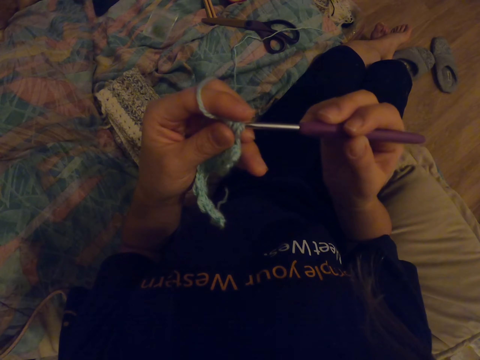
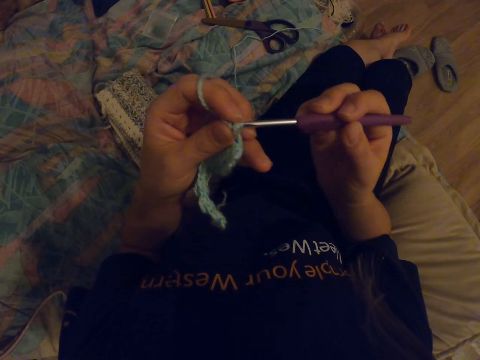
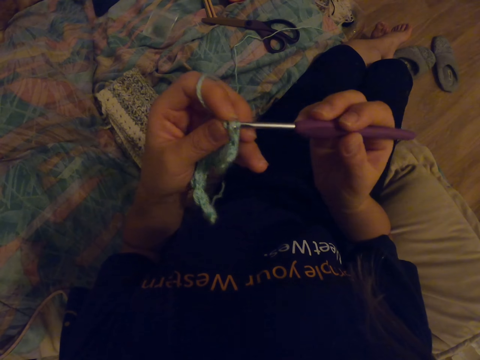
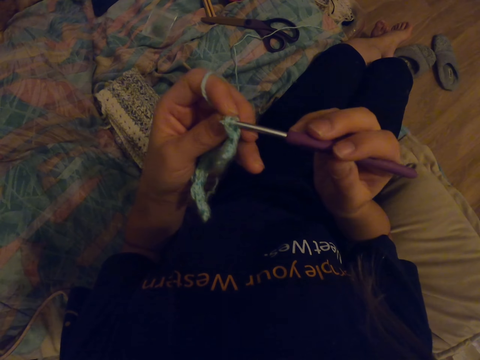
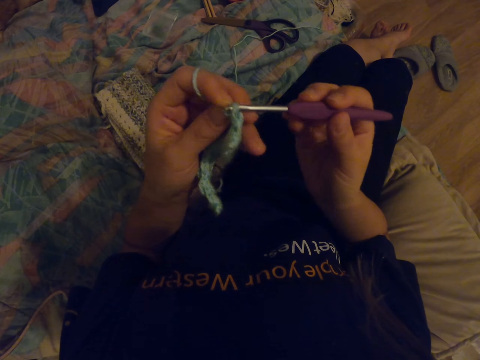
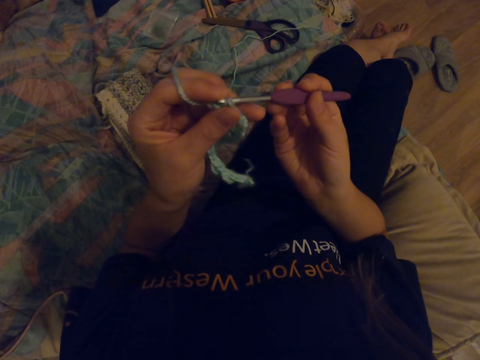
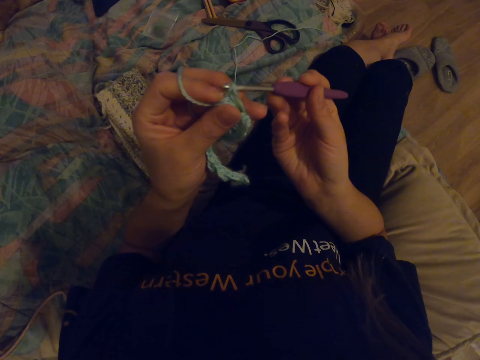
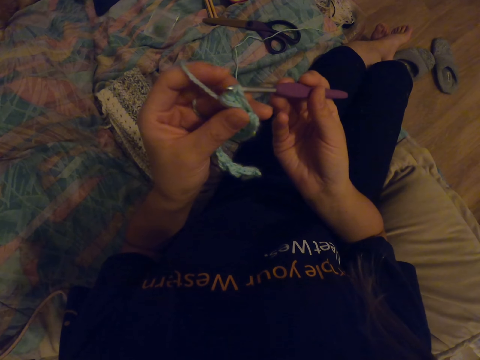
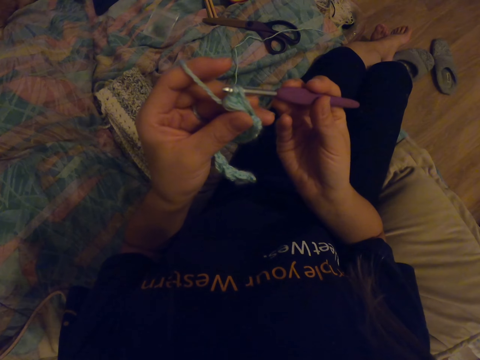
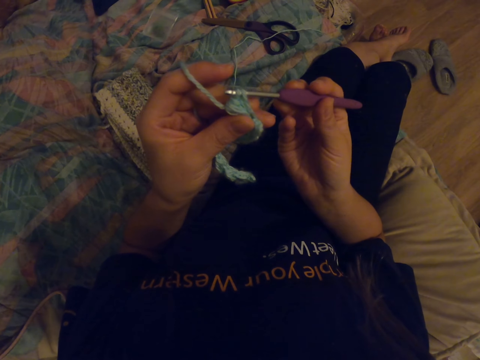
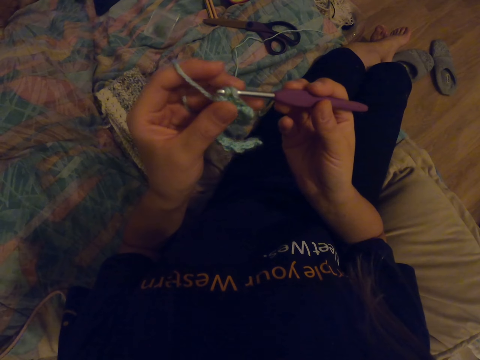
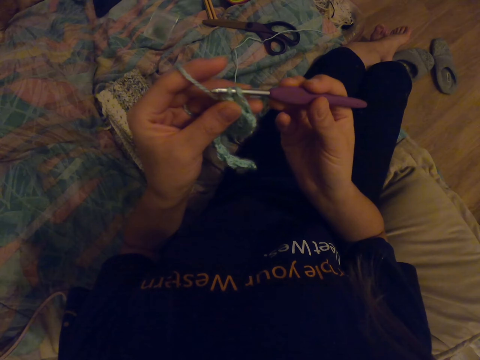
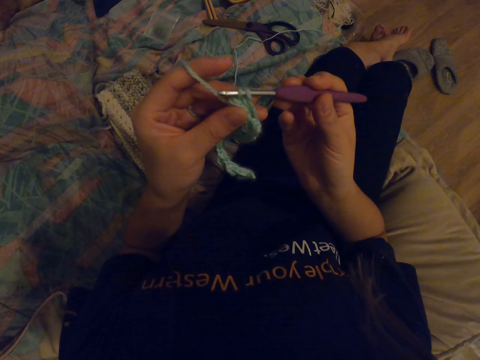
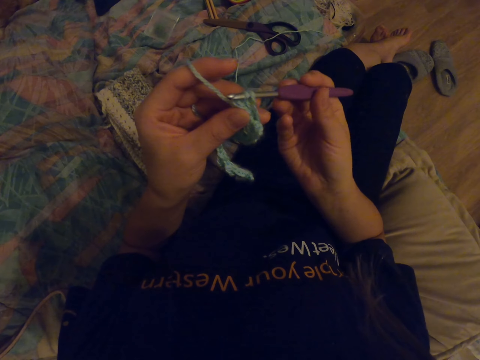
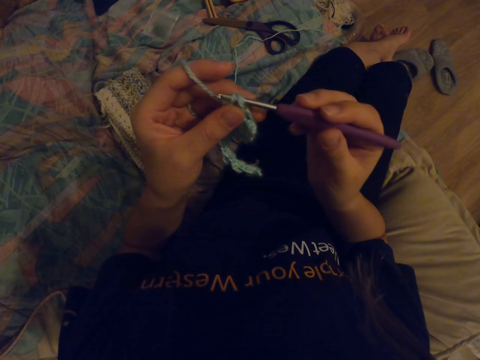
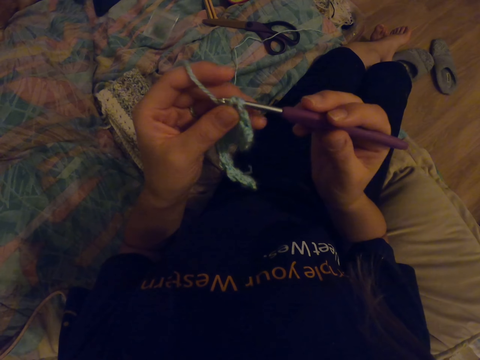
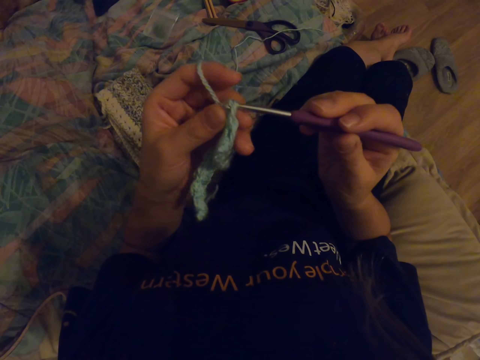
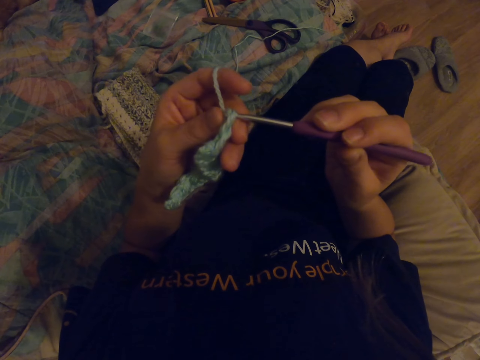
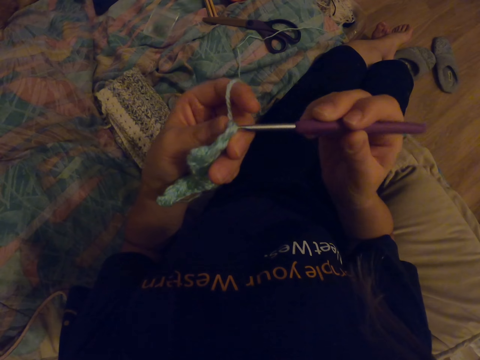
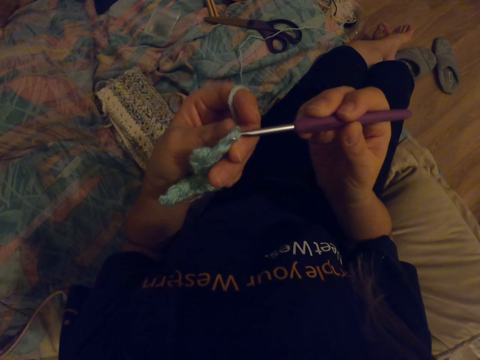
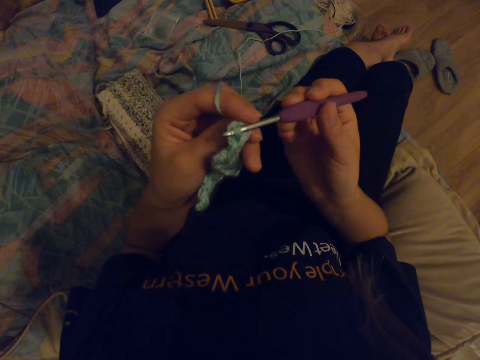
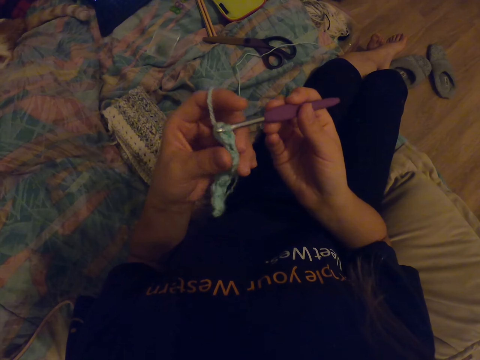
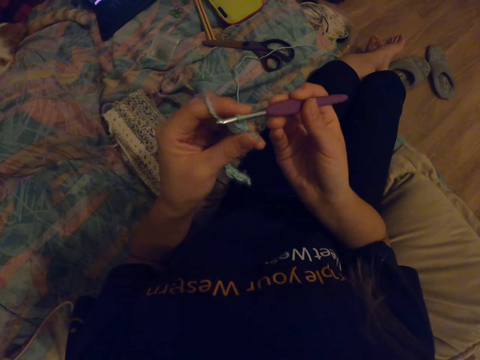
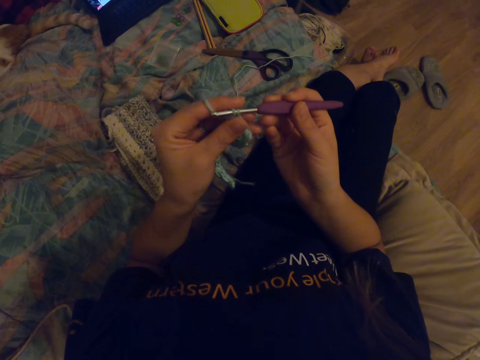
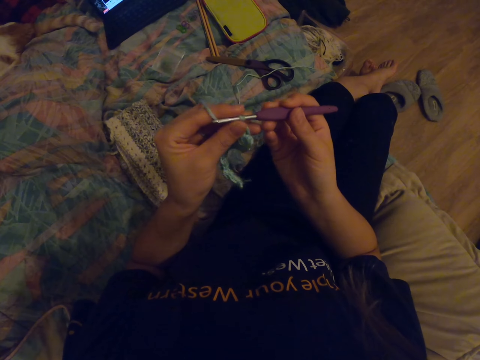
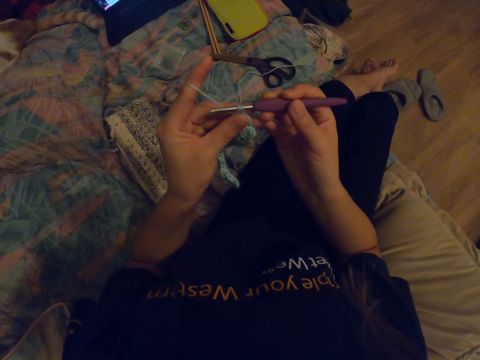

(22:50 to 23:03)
The camera wearer looks at the fabric. They knit the fabric with a crochet hook.

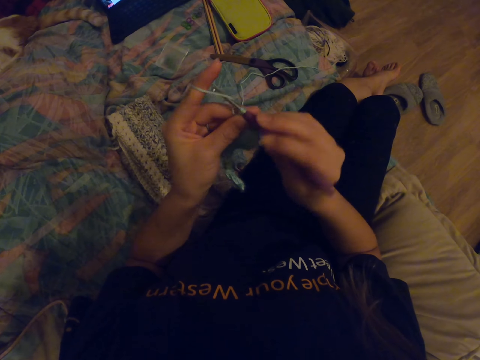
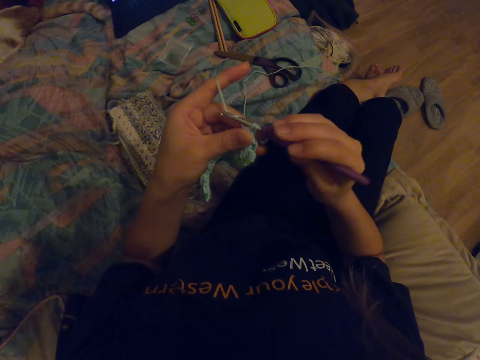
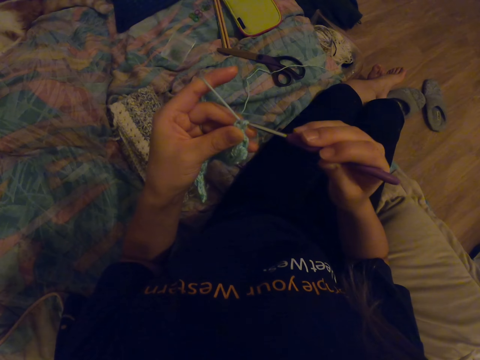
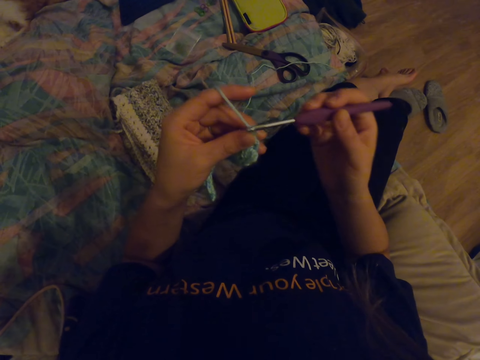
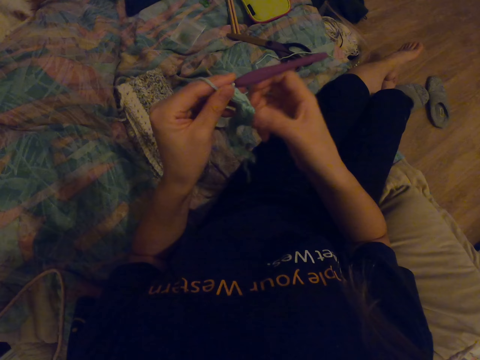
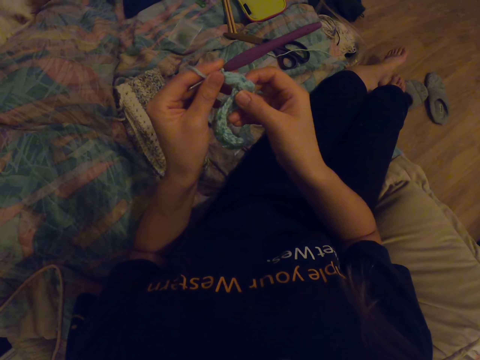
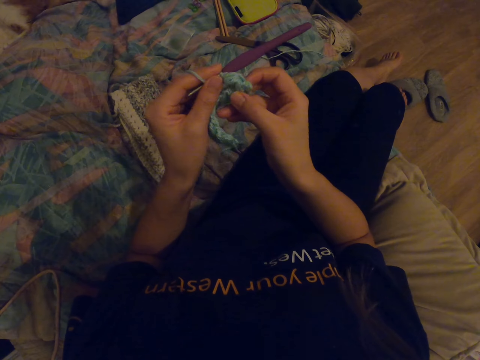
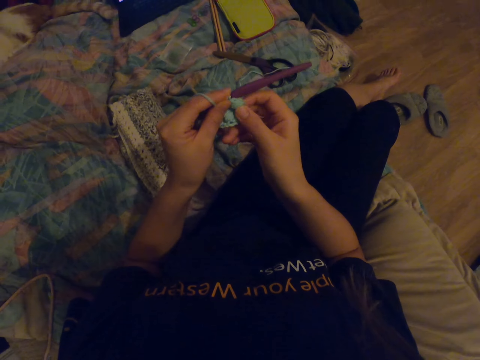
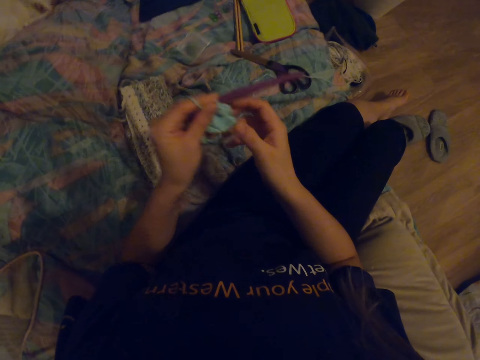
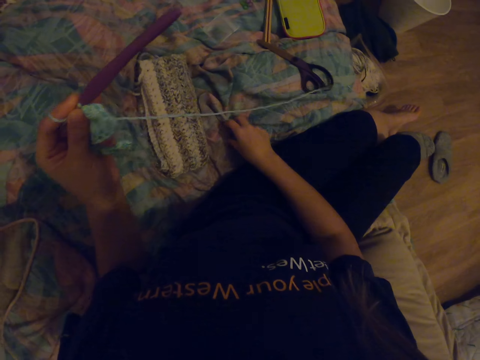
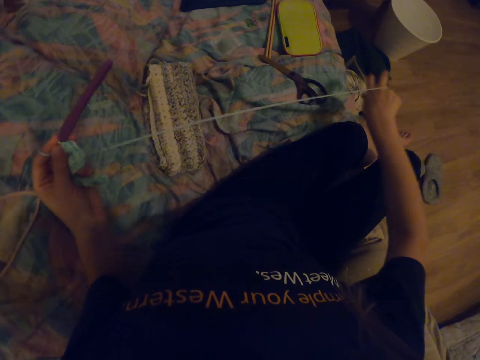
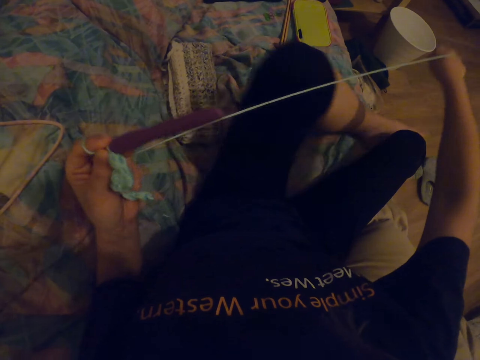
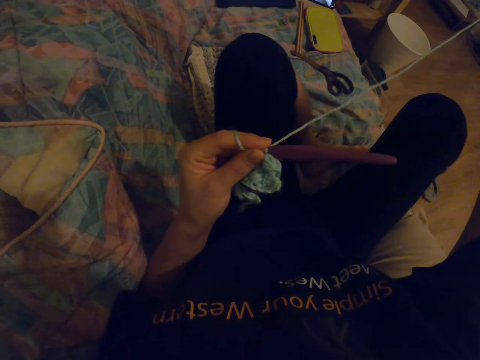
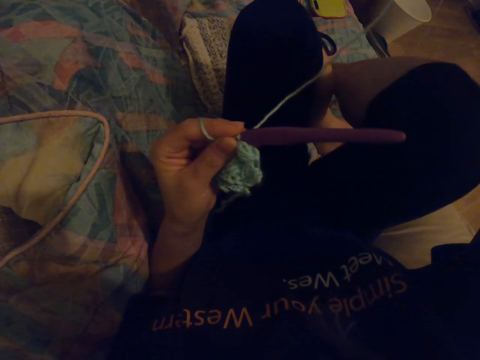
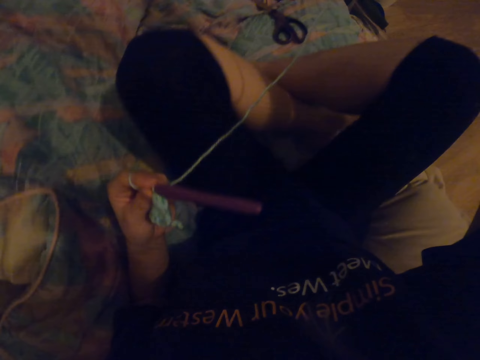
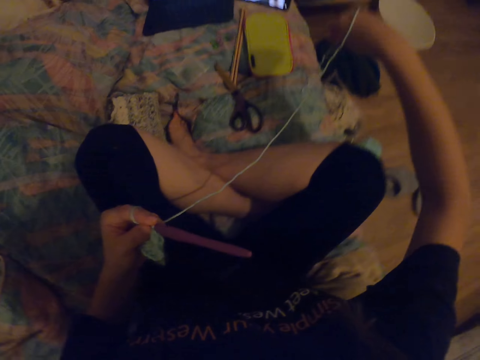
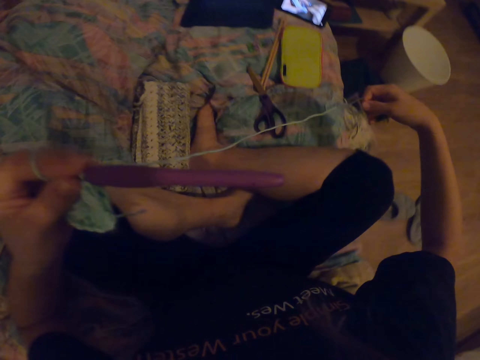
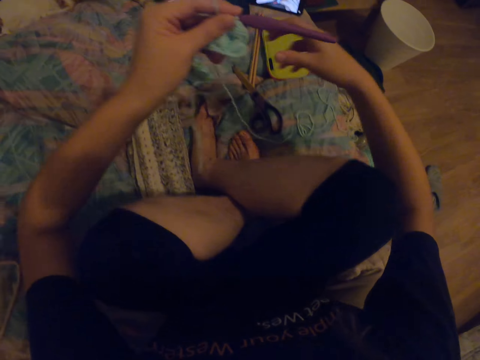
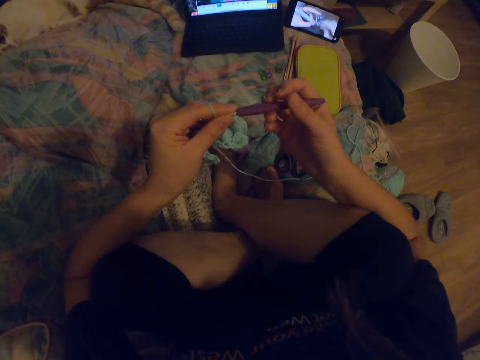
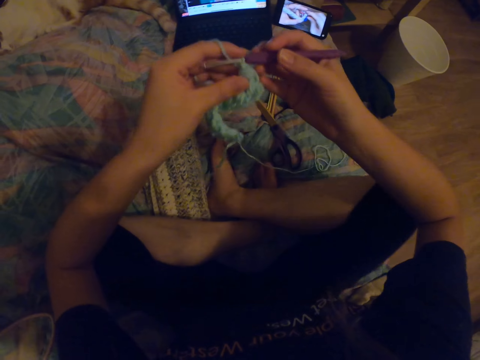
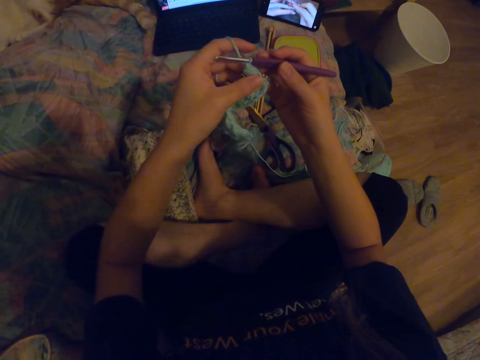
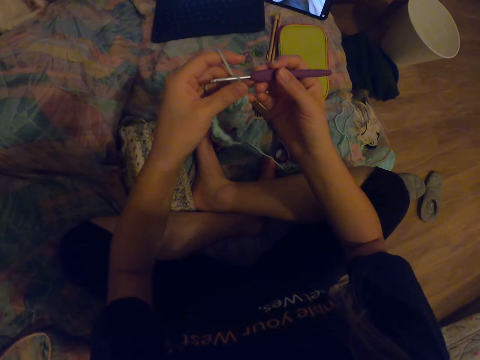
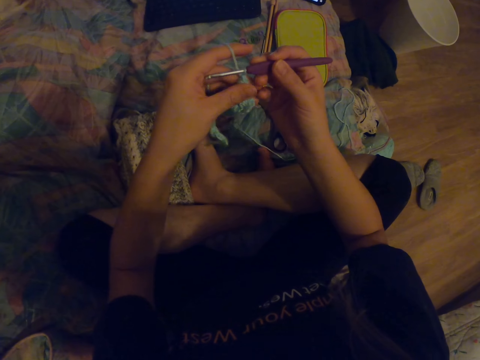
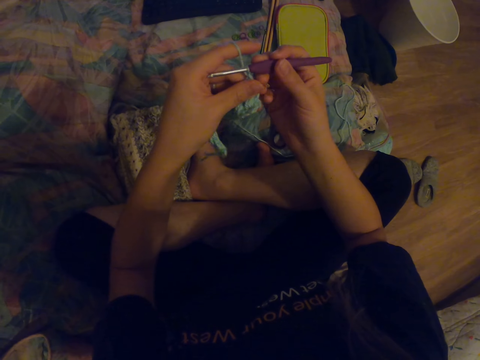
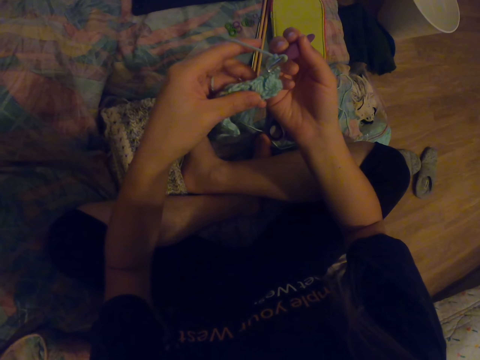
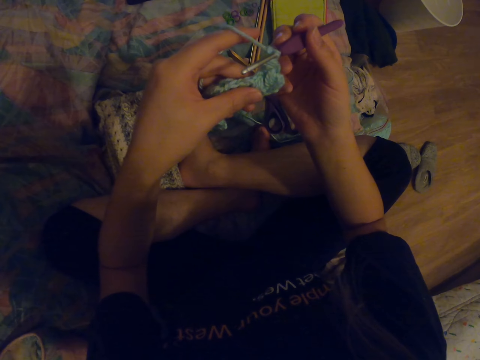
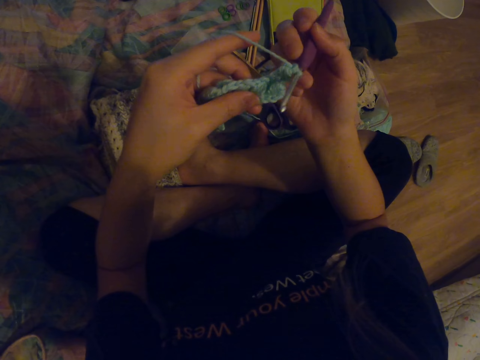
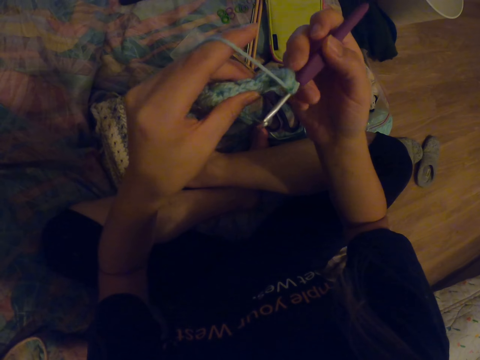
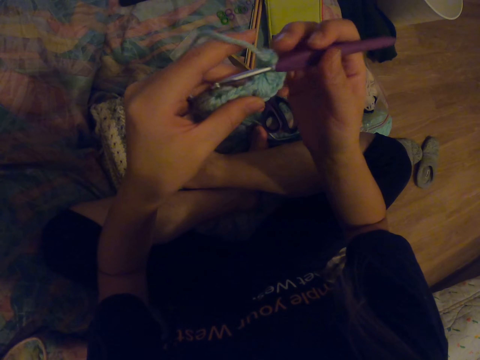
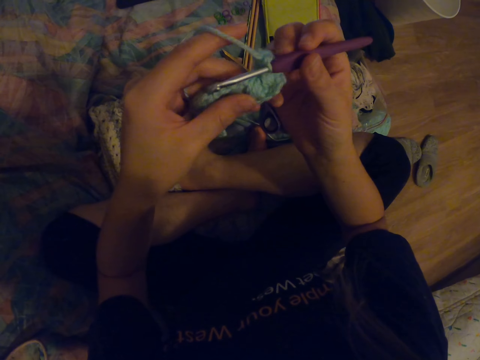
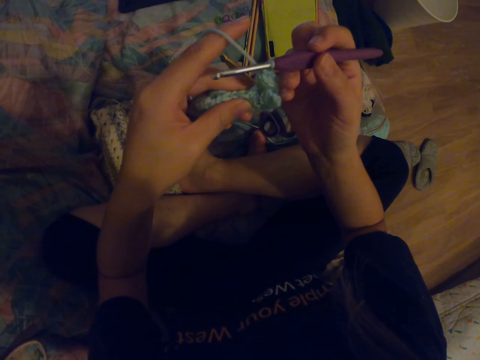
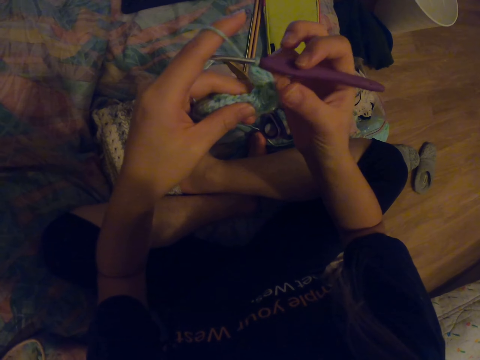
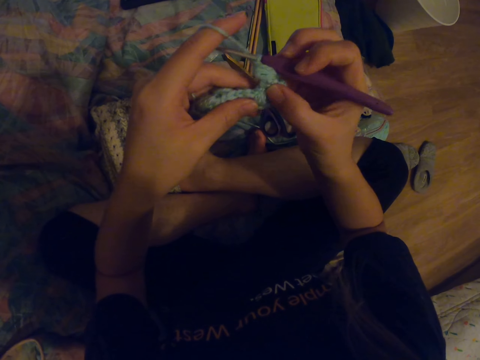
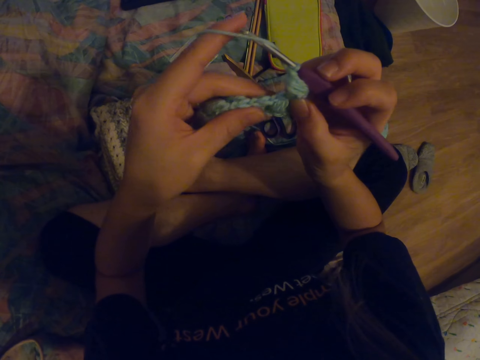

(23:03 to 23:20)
The camera wearer straightens the fabric. They hold the fabric, pull the yarn and straighten a thread. They straighten their legs. They sit on the bed and put down the yarn. They fidget on the bed. They look at the fabric. They align the fabric.
